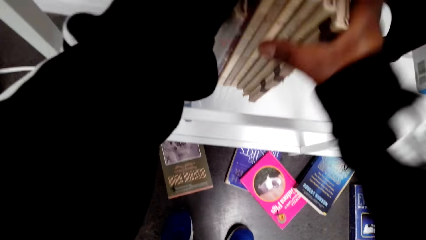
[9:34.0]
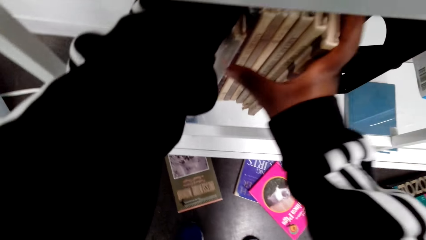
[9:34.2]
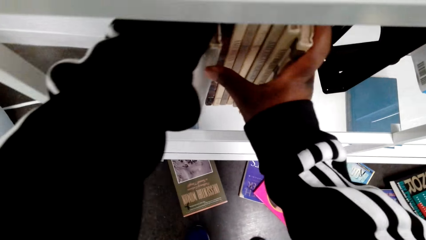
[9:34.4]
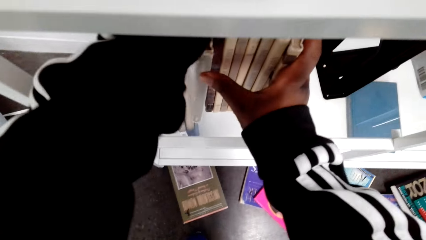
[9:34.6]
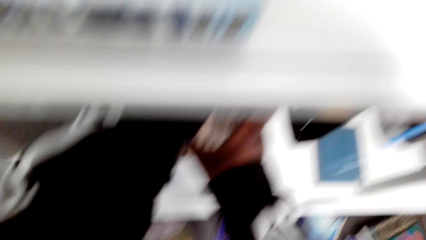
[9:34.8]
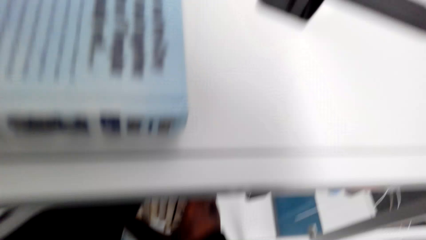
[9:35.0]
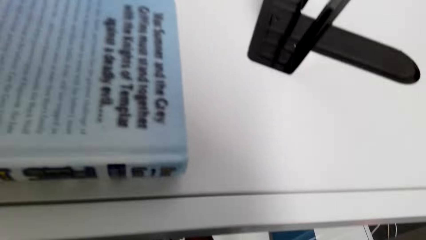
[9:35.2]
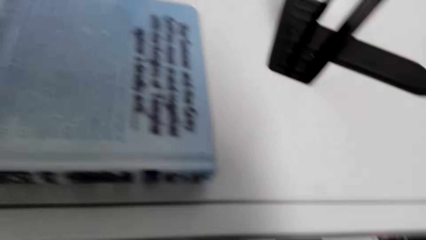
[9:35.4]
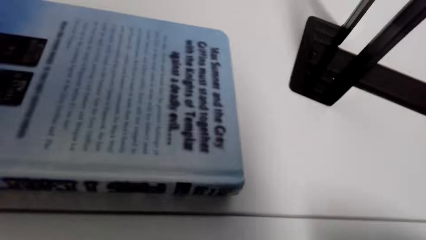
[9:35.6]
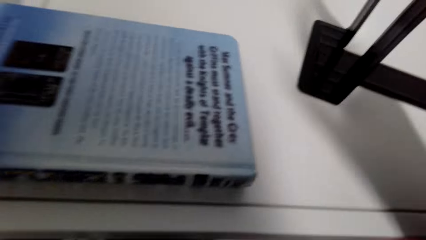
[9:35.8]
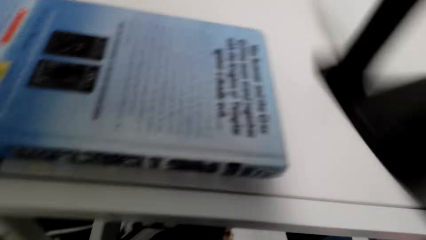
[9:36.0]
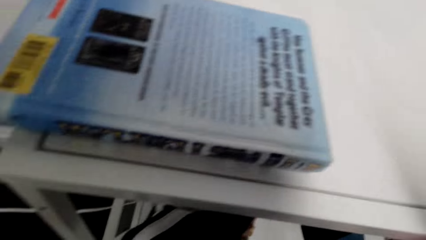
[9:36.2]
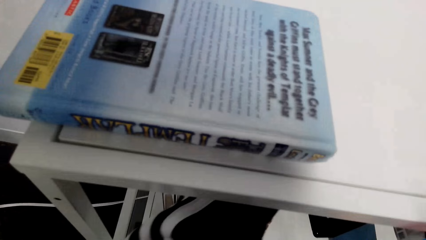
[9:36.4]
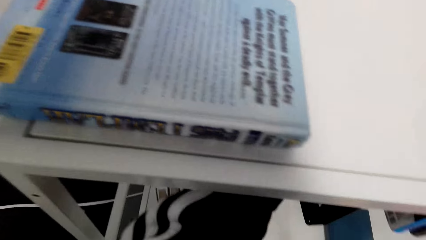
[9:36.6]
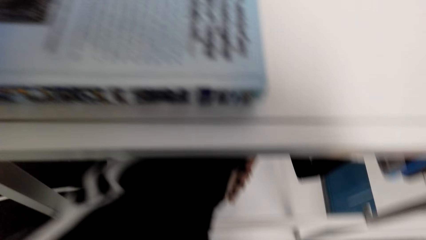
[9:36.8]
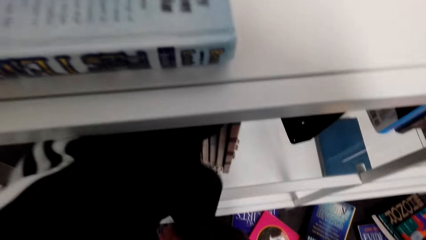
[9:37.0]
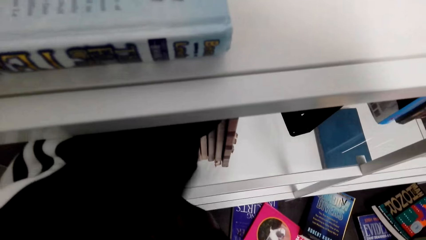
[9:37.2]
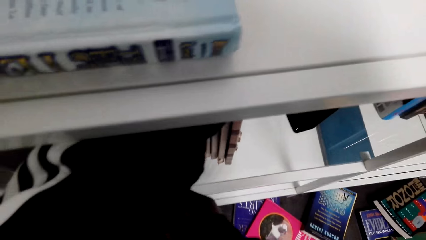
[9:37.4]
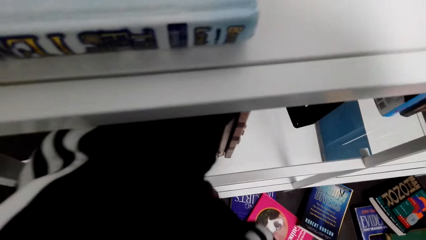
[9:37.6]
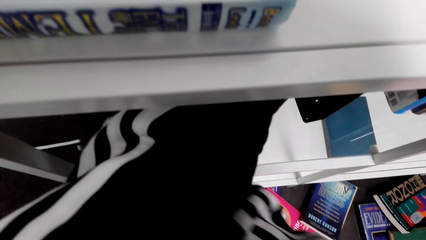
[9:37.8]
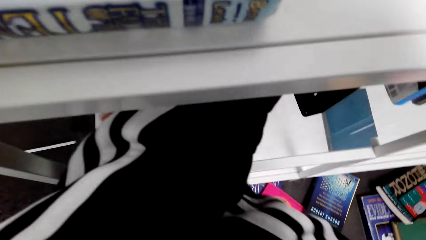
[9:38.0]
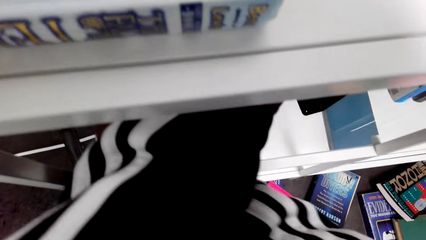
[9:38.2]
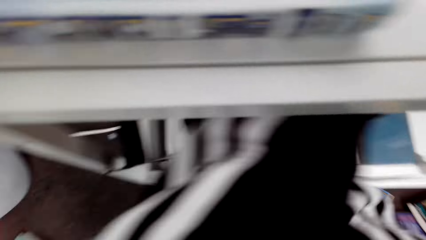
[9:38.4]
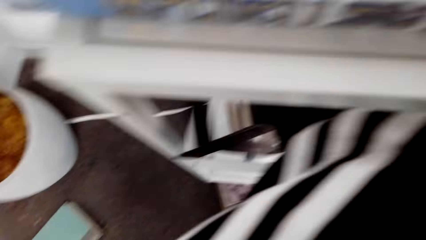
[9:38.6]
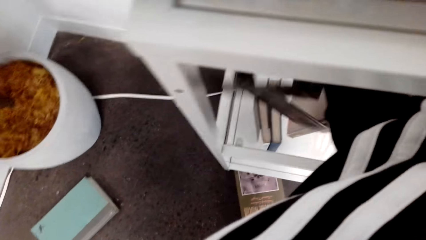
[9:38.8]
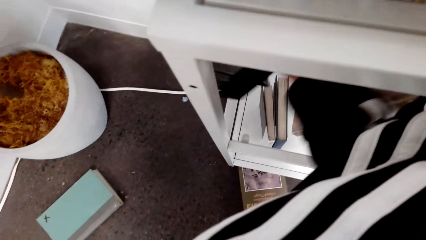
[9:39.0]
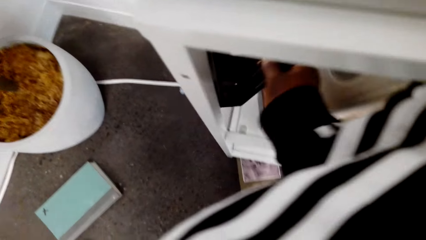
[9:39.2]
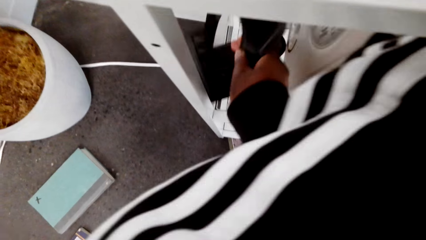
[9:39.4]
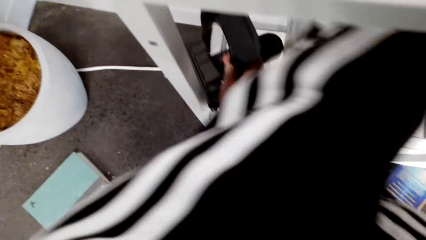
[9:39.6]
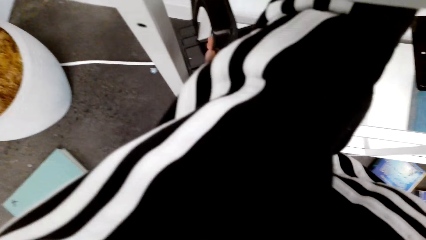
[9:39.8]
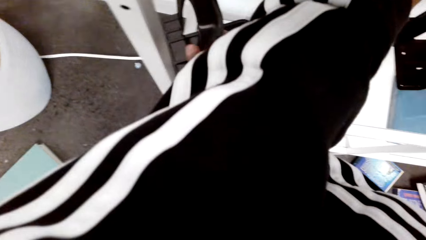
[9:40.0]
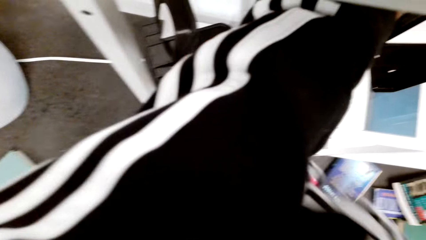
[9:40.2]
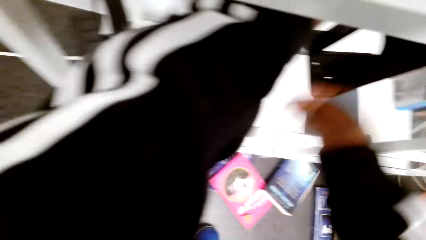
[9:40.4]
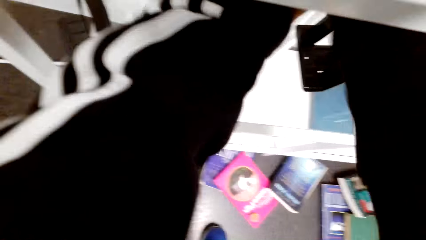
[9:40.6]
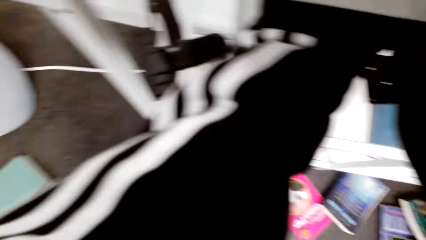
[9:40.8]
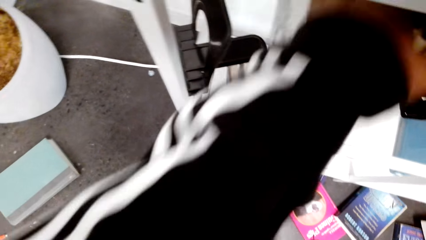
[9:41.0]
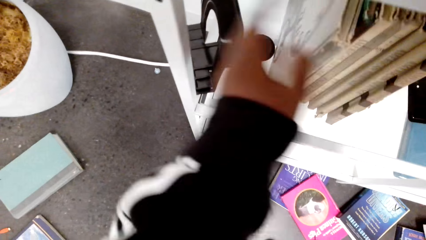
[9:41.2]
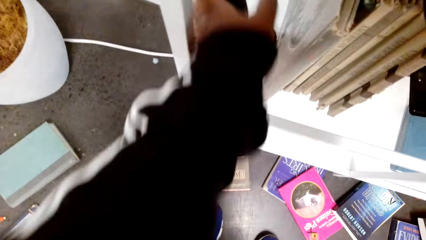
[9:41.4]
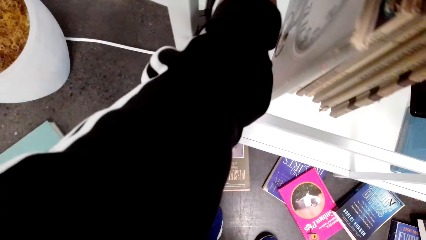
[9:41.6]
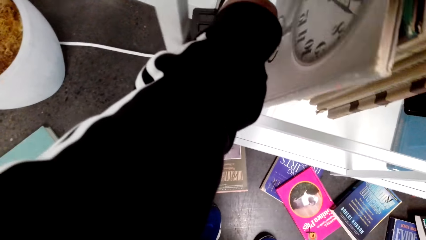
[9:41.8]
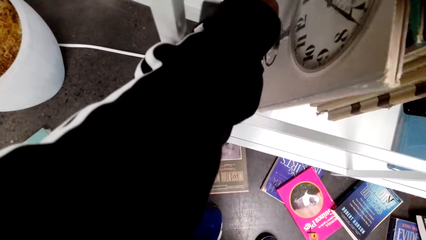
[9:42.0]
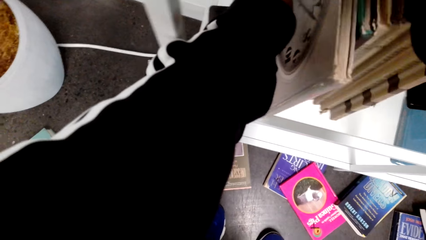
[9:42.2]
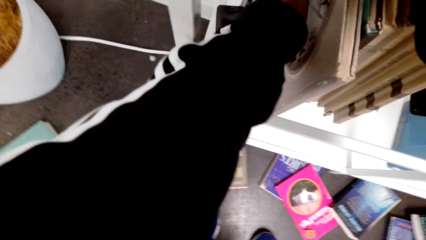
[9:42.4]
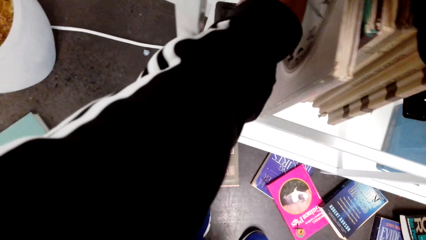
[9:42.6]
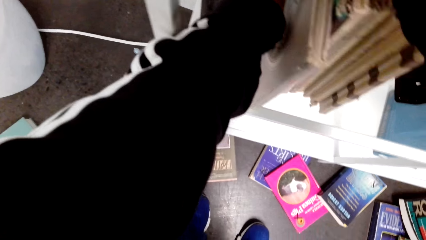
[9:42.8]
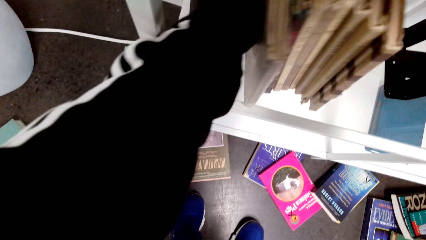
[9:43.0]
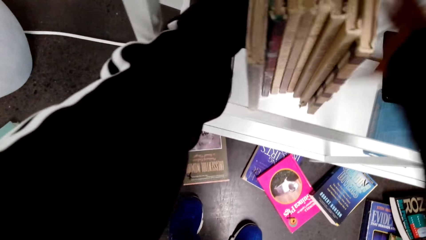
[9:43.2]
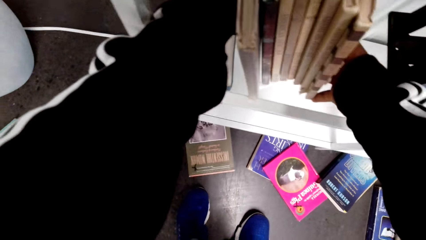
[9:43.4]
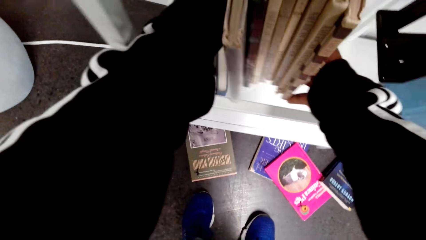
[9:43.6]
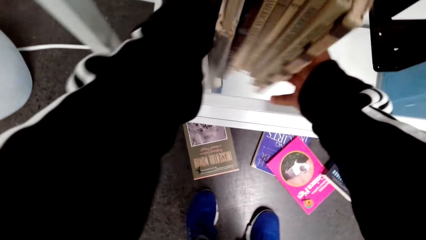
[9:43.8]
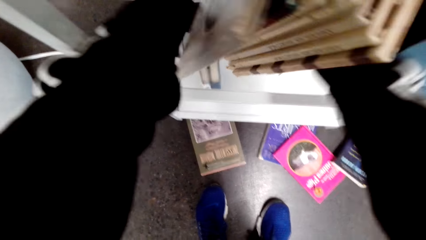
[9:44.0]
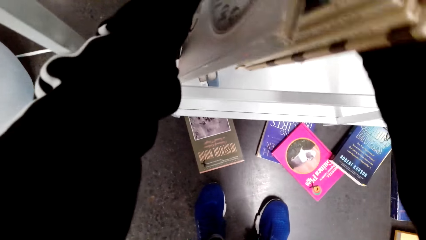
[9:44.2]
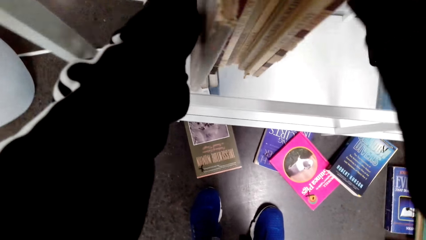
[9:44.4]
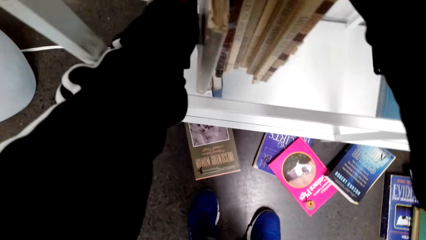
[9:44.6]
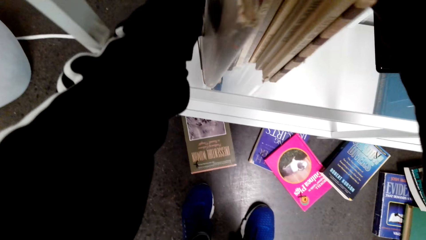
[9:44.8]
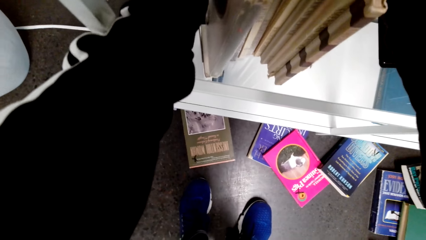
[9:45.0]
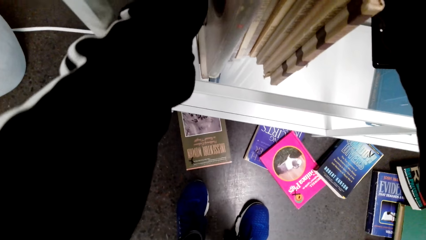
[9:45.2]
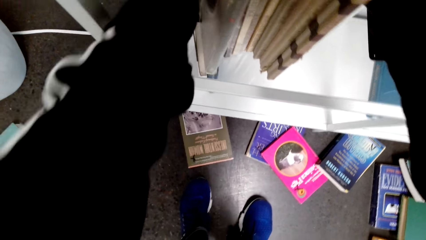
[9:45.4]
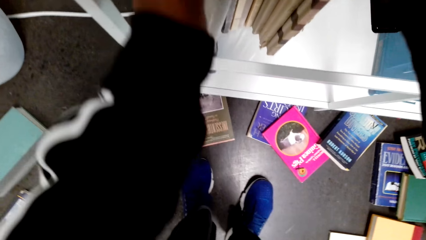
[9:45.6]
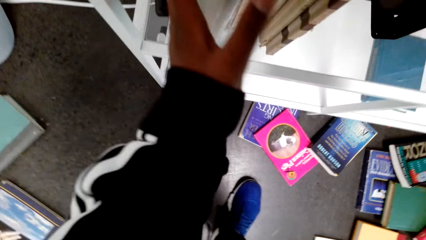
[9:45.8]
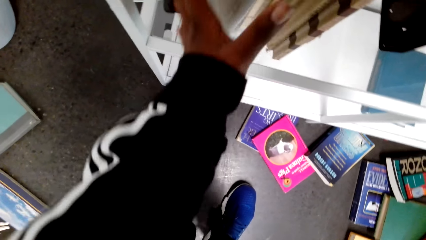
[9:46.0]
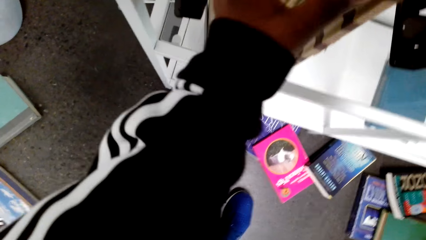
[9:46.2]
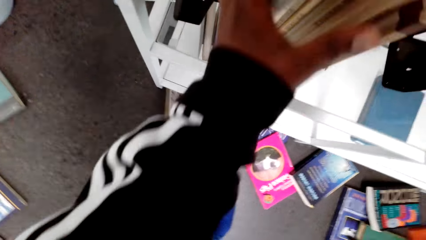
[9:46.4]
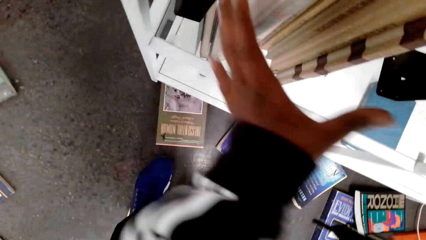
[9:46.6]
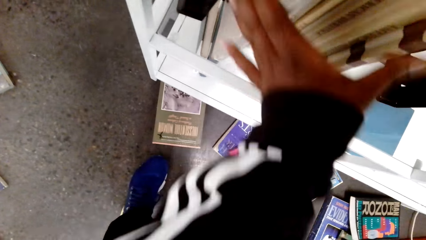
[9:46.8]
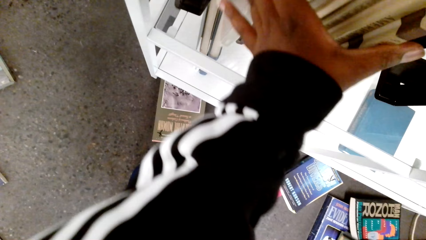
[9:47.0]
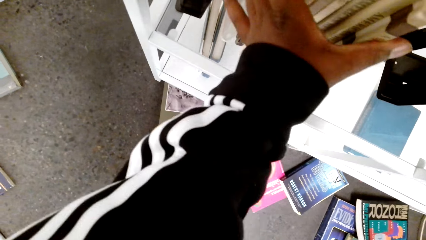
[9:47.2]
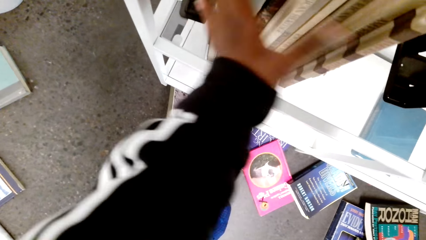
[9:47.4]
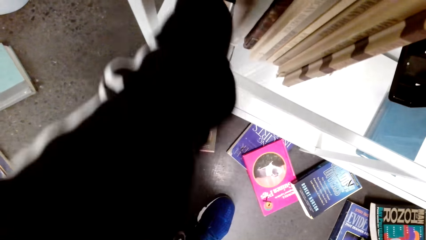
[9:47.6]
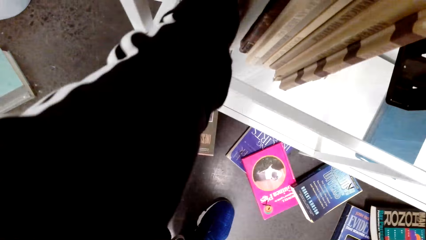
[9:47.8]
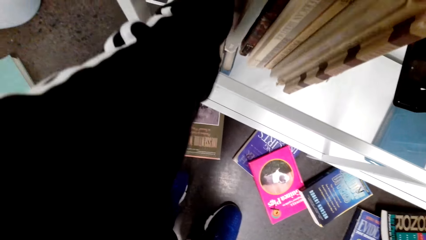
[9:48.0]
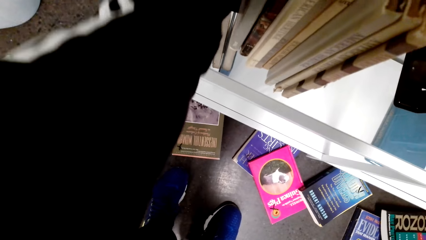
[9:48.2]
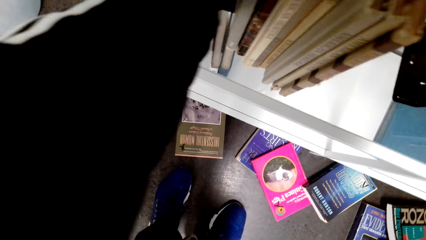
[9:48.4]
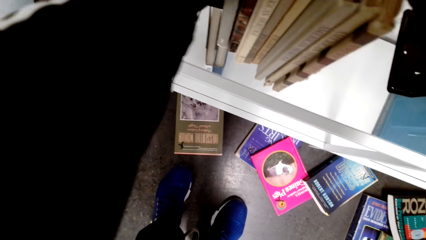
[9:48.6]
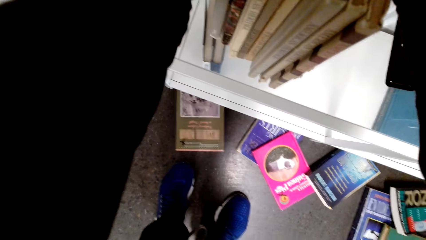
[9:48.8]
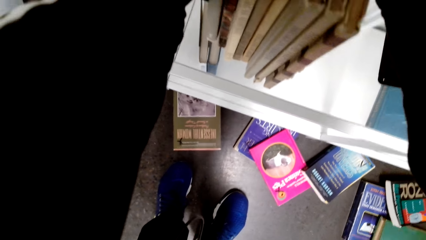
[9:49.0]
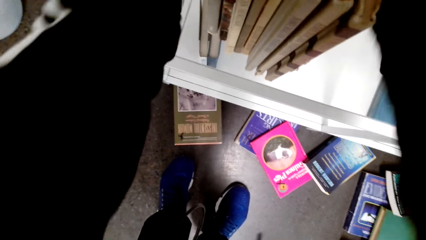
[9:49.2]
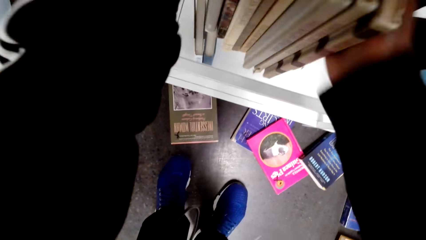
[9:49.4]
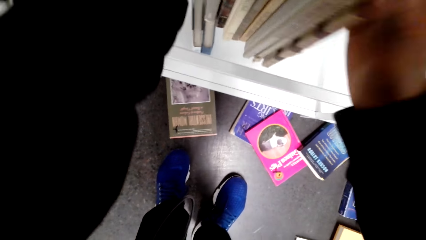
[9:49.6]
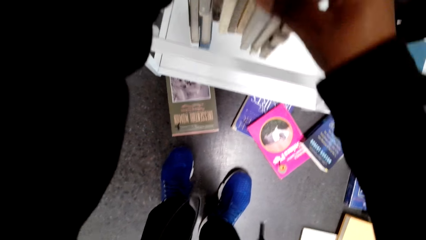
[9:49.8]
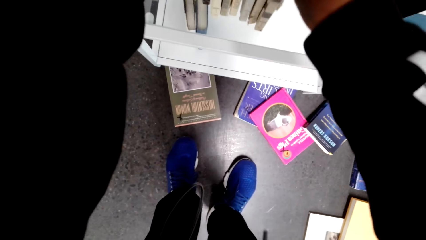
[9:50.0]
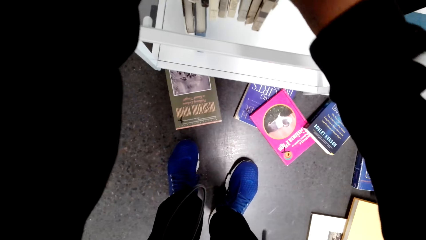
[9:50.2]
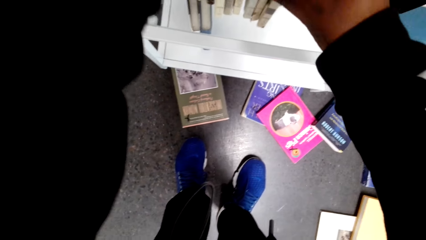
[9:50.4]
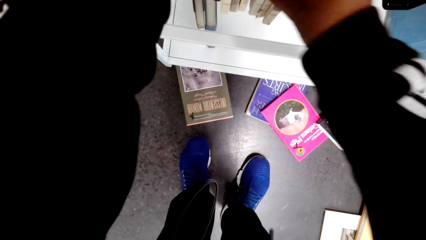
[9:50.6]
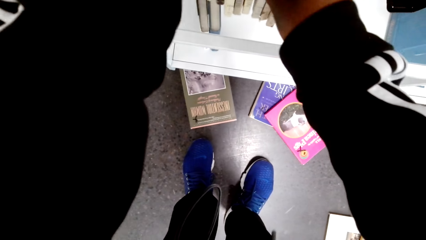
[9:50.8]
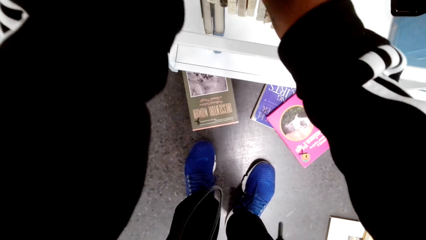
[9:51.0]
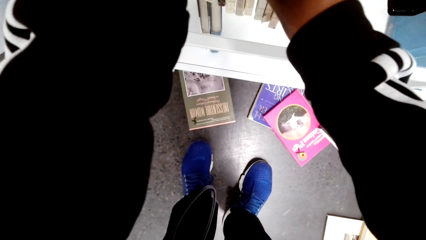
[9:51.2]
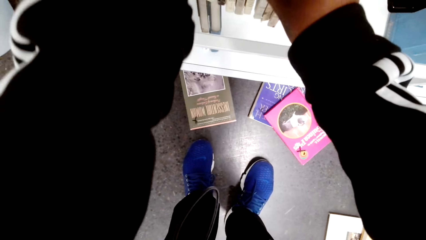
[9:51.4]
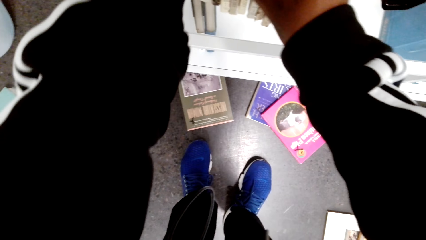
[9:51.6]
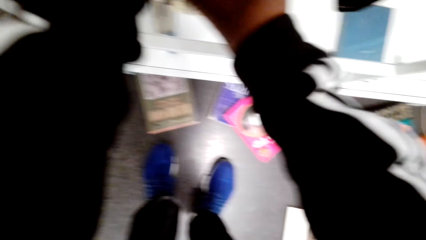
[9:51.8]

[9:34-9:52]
The camera wearer picks the book holder or bookend. They put the book holder in the bookcase. They adjust the book holder. They hold the bookend. They adjust books on the book holder. They arrange books on a shelf.
